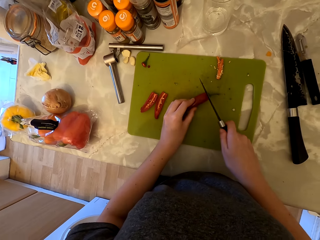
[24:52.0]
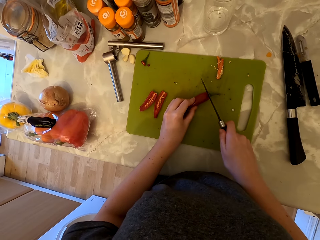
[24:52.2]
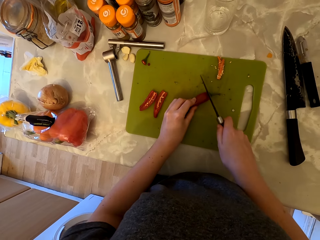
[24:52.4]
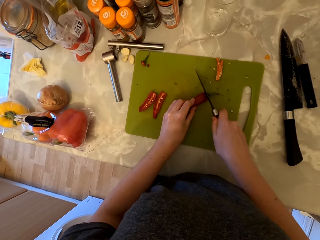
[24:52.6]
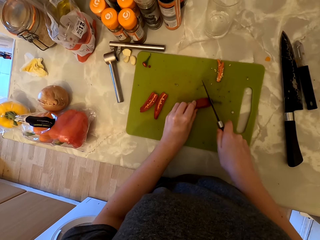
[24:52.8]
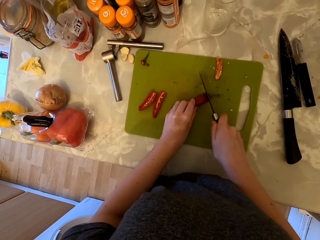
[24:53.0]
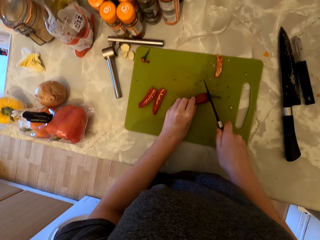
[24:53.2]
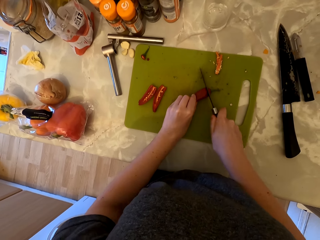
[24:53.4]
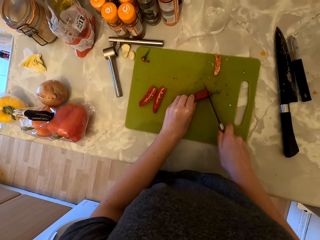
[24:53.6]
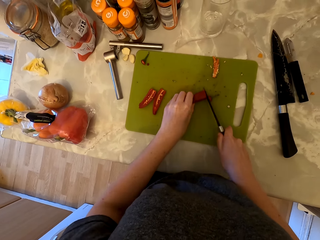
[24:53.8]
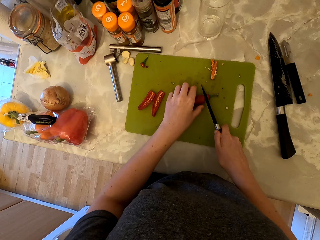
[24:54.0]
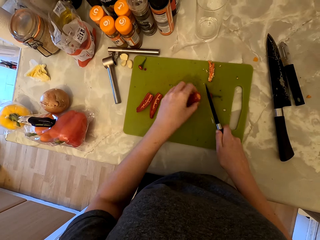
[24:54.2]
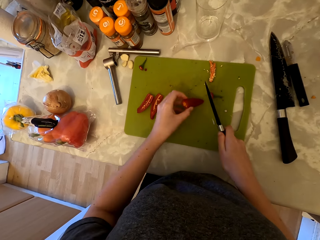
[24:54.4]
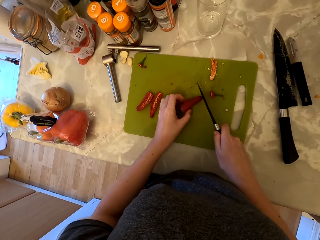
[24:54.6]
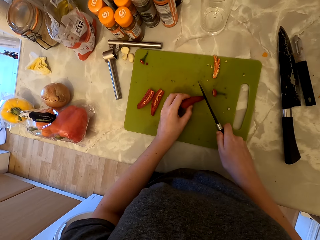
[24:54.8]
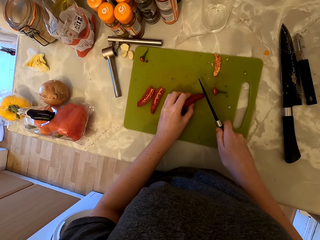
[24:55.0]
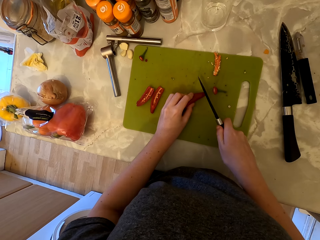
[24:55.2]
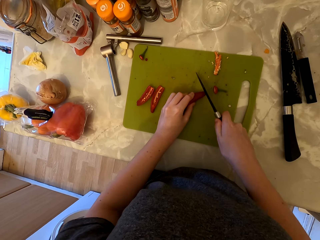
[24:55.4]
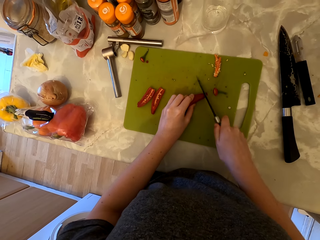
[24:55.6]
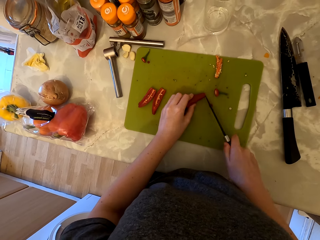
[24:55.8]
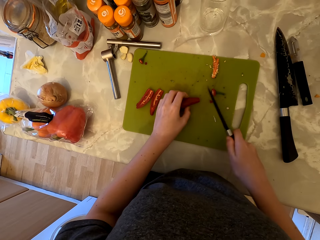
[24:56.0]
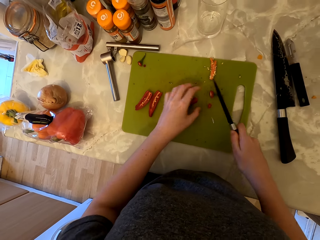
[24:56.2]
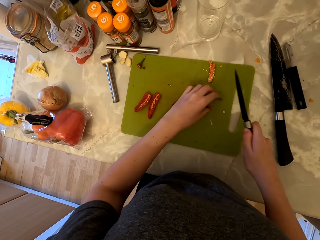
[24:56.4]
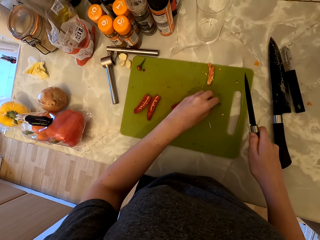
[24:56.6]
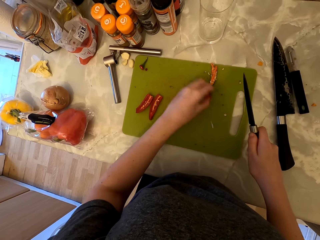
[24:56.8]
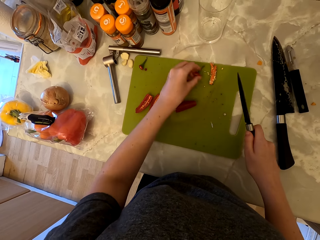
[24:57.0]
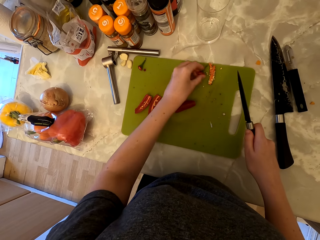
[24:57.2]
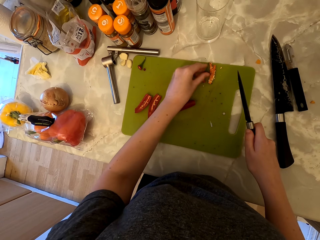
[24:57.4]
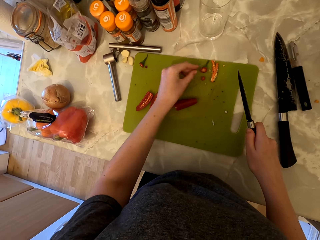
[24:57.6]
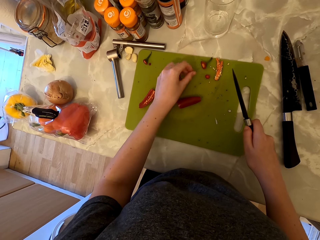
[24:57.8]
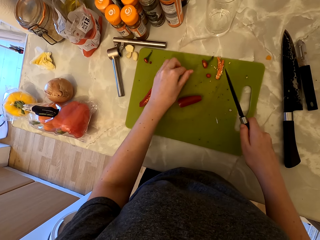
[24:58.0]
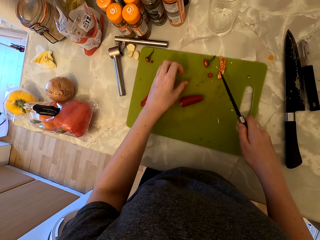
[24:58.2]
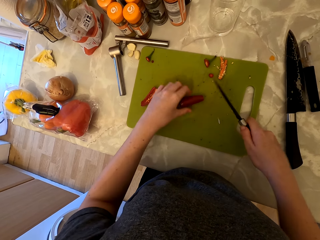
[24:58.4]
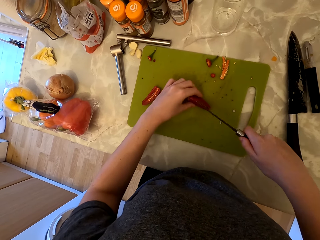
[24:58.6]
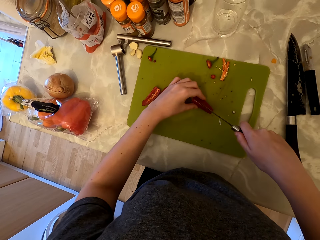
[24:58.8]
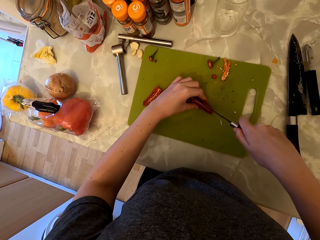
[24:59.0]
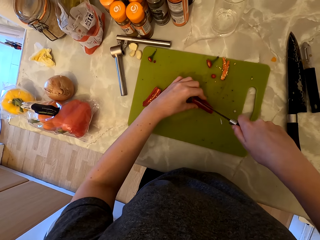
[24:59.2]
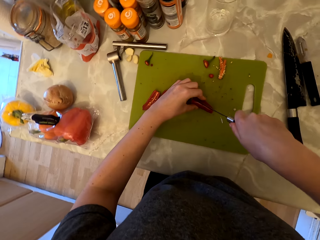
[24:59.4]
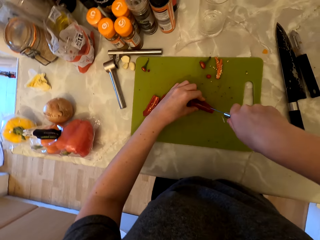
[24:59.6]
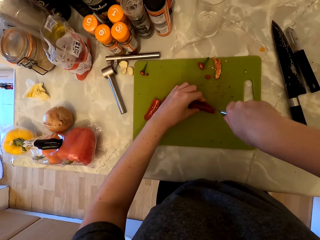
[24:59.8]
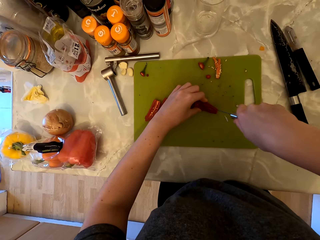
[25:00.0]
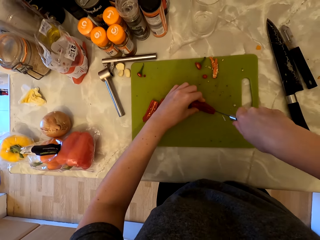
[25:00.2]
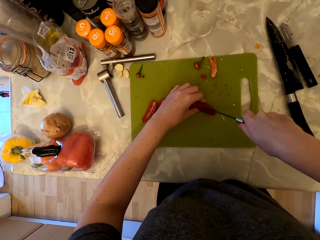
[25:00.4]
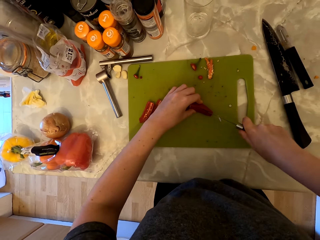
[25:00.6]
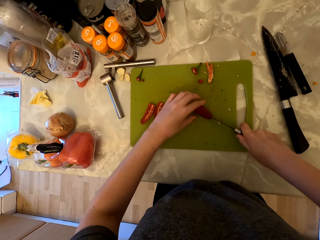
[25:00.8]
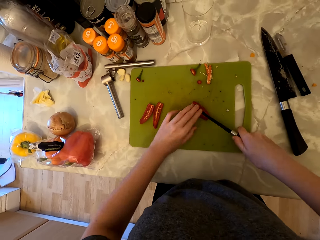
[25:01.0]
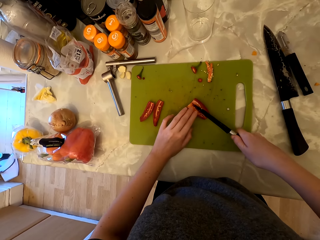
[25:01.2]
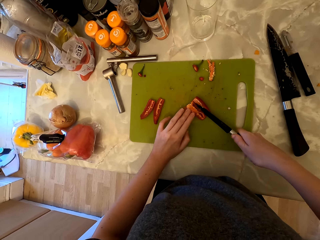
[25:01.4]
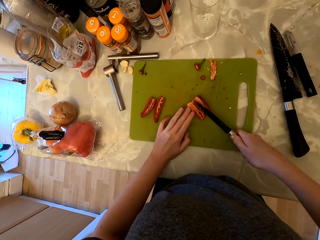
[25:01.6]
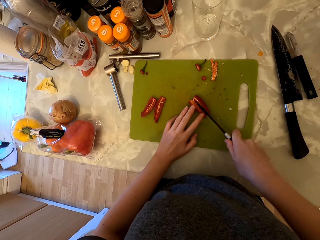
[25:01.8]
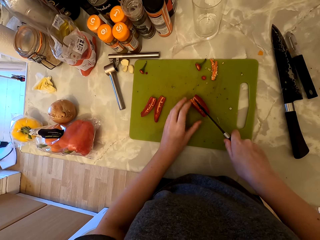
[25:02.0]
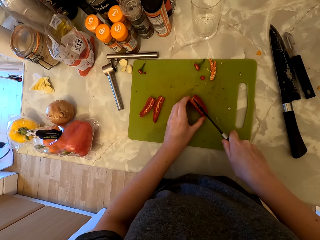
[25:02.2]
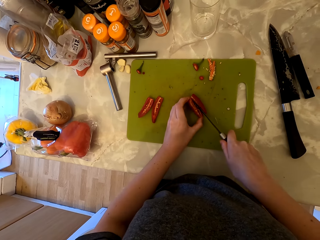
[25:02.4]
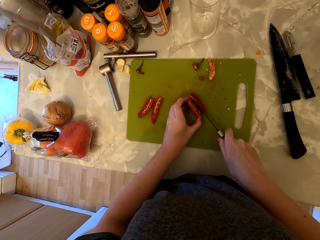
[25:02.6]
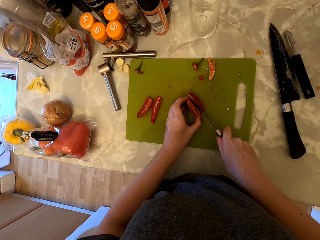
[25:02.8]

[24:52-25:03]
The camera wearer places the chili pepper on the chopping board. They cut the tip of the chili pepper with the knife. They pick up the tip of the chili pepper. They place the tip of the chili pepper on the chopping board. They cut the chili pepper into two.

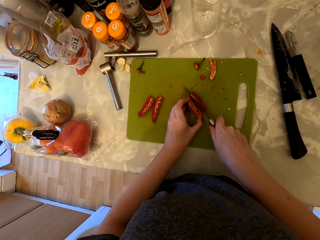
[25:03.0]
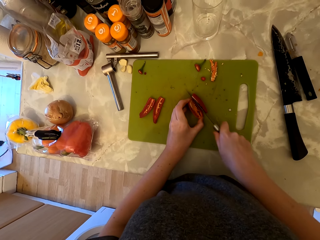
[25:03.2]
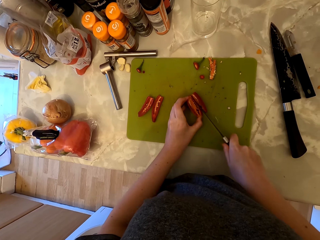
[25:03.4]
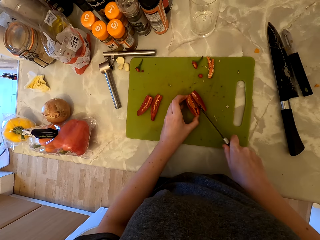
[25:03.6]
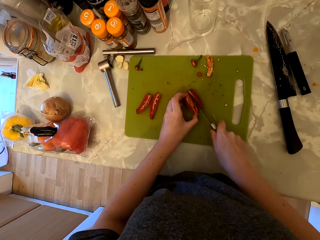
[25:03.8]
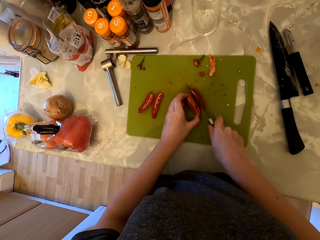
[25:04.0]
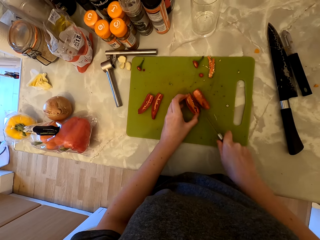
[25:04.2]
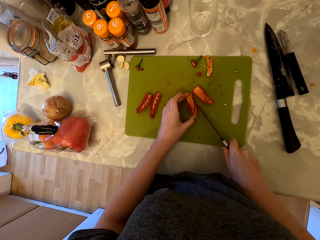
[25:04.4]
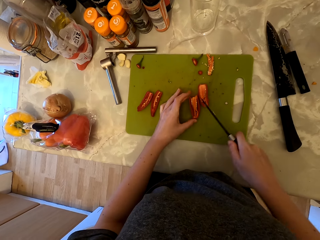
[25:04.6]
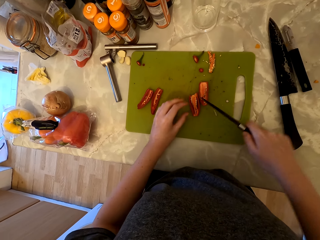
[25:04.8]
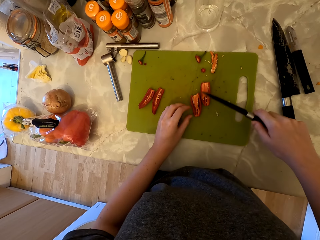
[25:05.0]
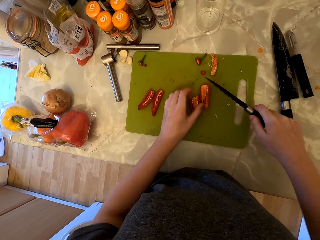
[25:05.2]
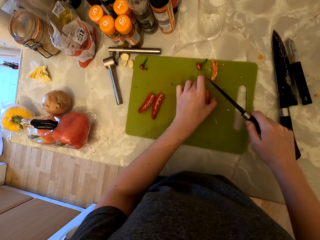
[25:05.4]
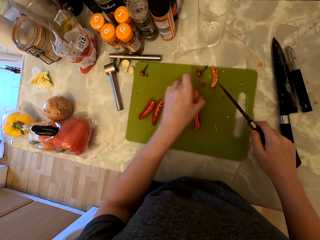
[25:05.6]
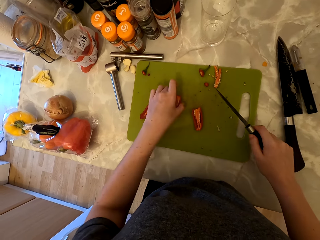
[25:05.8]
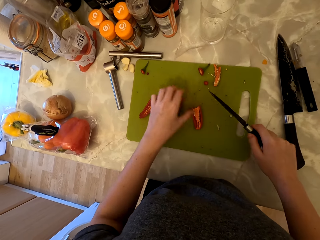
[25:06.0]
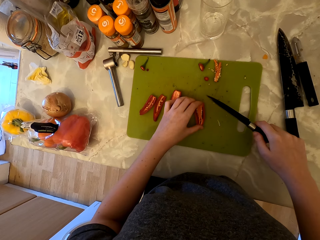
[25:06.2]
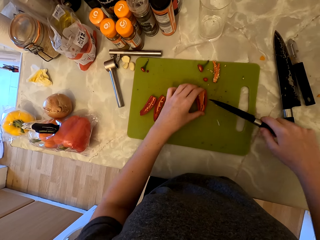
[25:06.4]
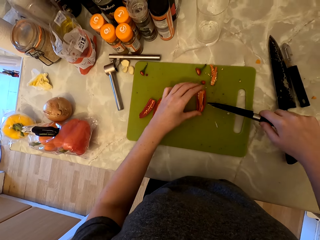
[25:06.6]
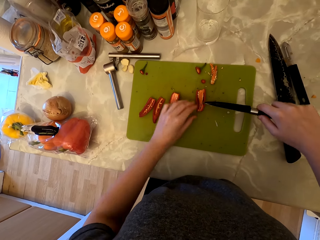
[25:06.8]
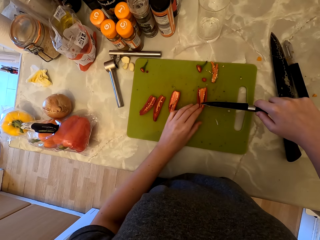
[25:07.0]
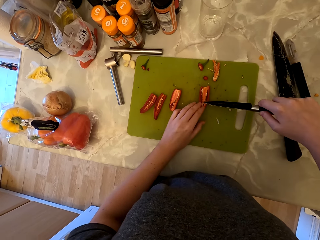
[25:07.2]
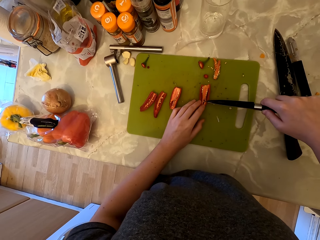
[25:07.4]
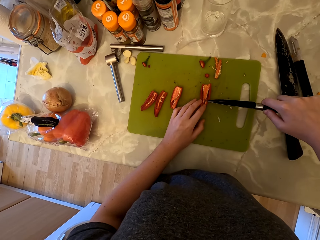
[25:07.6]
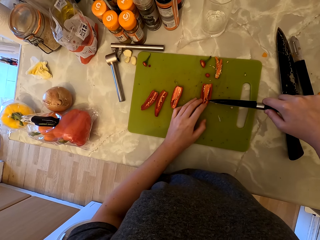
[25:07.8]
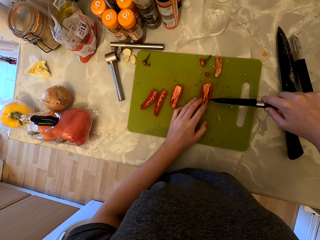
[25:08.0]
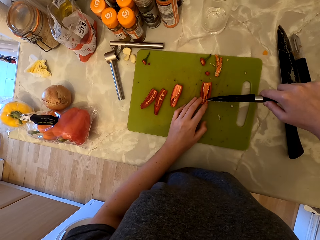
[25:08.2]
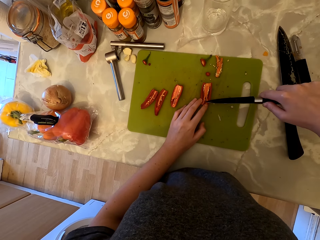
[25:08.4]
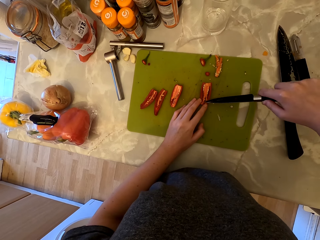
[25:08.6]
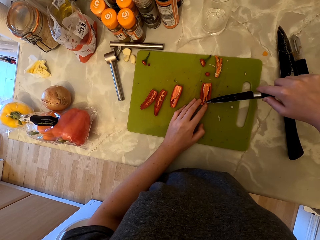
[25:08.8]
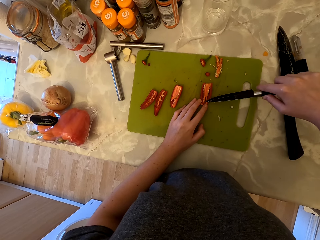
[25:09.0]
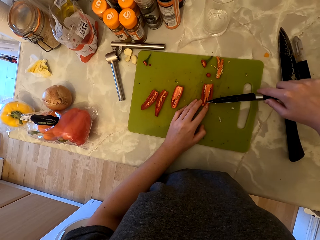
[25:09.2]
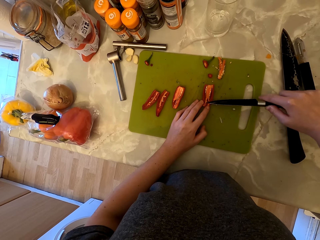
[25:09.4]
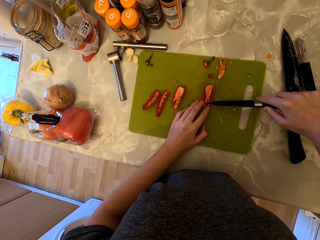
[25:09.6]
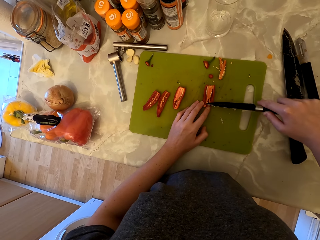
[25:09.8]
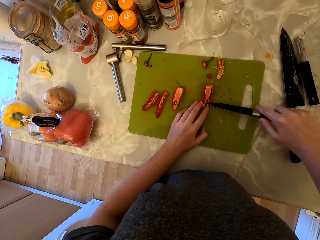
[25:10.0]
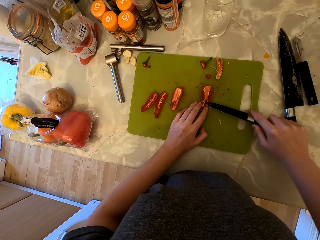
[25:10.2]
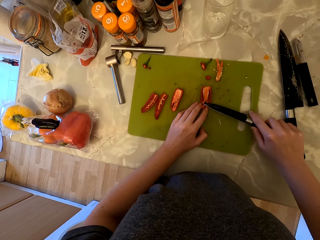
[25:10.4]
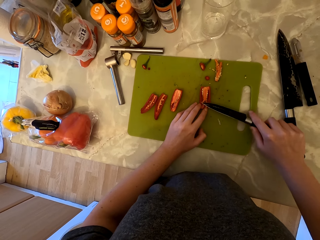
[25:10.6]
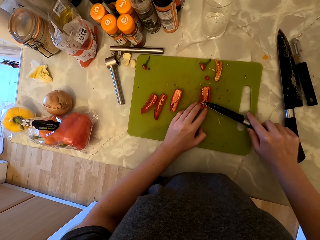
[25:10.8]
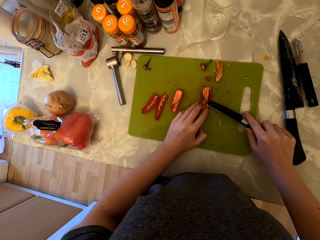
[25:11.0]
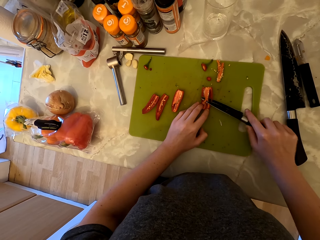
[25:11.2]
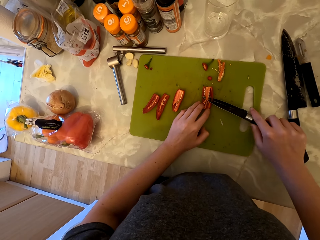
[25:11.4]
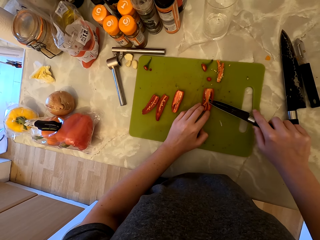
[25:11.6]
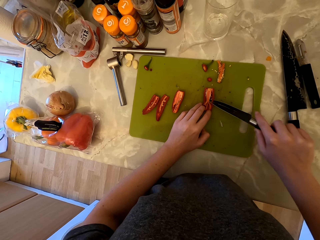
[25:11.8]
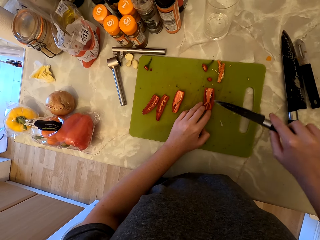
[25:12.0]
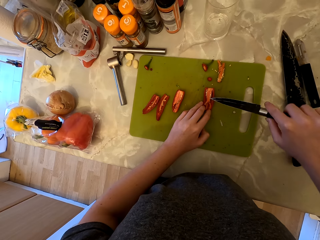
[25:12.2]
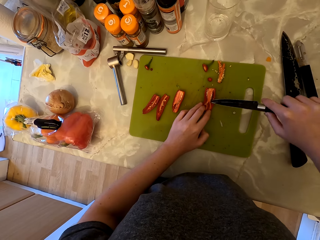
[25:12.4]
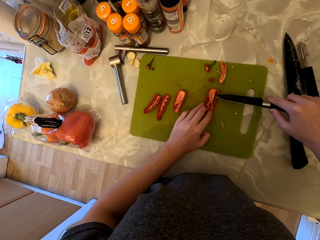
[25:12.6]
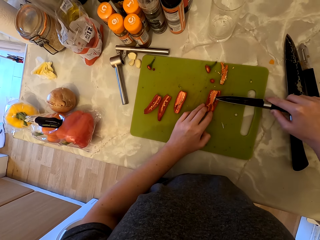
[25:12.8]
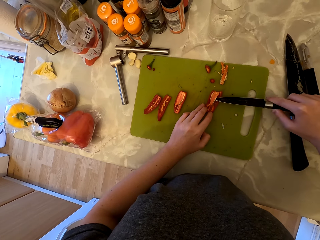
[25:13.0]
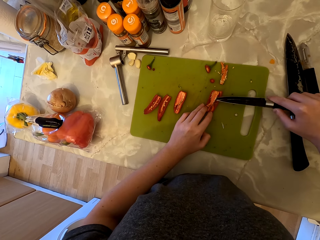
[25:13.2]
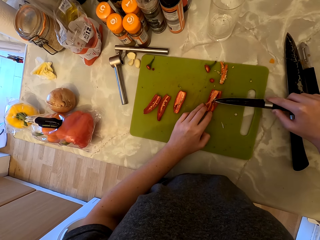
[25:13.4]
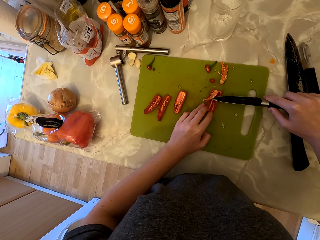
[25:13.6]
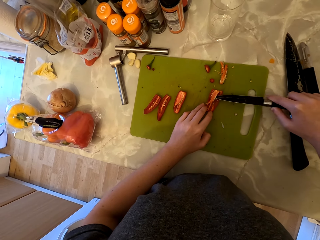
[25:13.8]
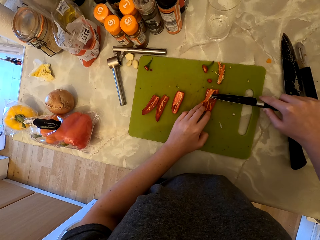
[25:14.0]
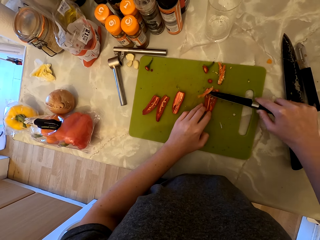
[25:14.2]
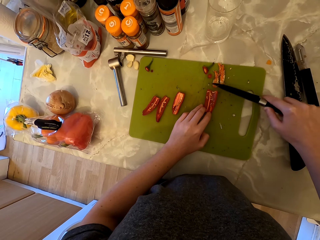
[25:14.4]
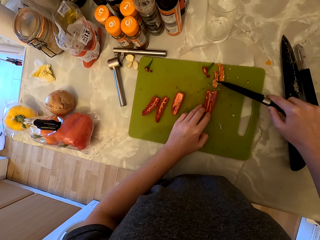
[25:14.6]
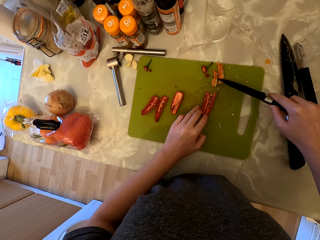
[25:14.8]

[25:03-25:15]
The camera wearer picks up the chili pepper. They place the chili pepper on the chopping board. They cut the inside of the chili pepper. They remove the seedlings from the chili.
